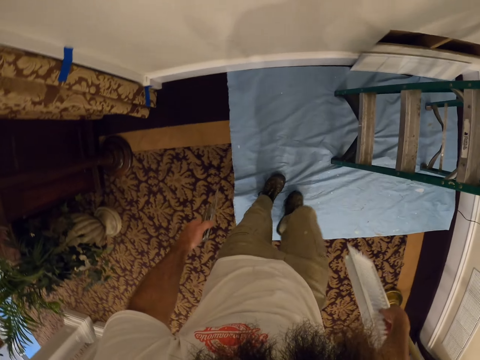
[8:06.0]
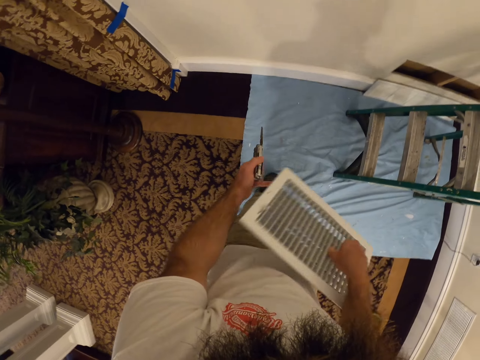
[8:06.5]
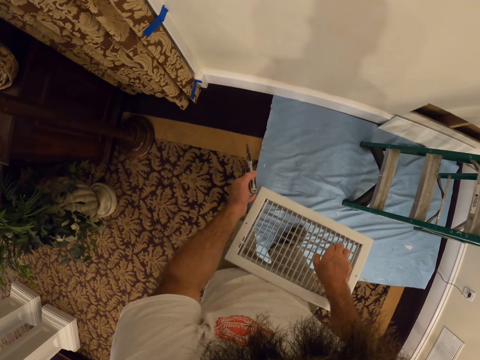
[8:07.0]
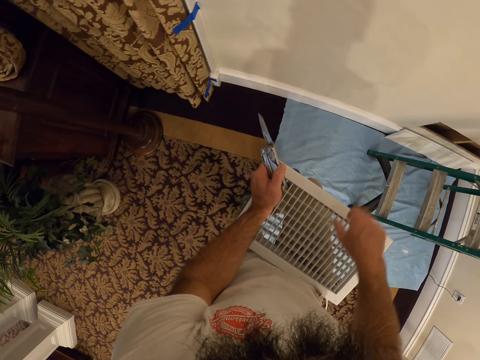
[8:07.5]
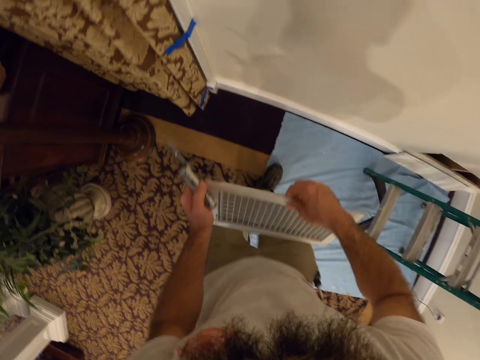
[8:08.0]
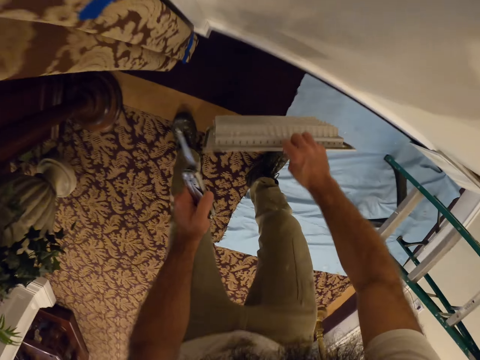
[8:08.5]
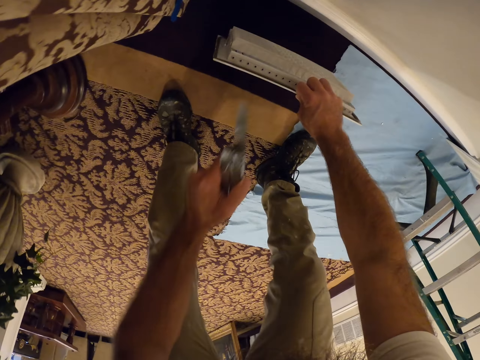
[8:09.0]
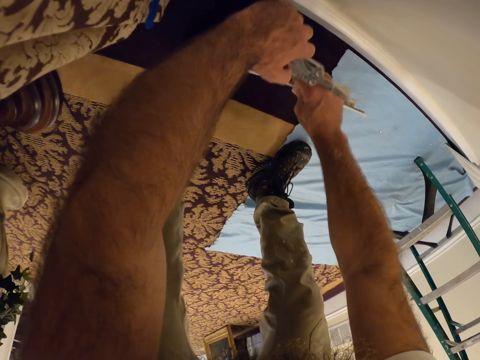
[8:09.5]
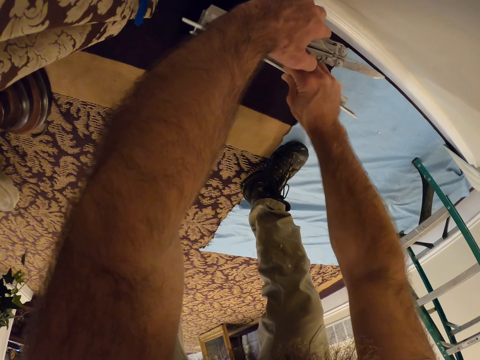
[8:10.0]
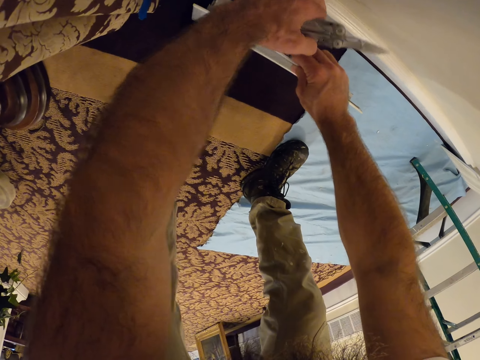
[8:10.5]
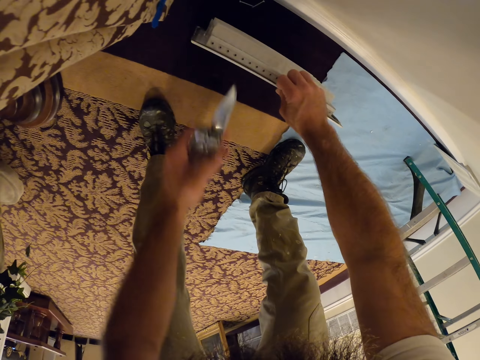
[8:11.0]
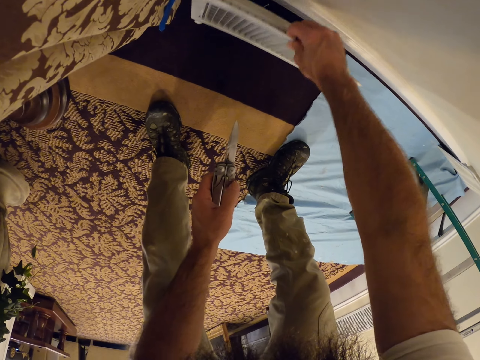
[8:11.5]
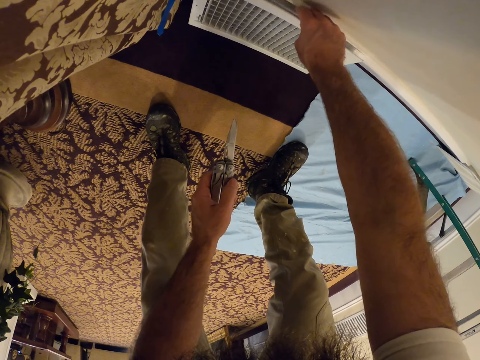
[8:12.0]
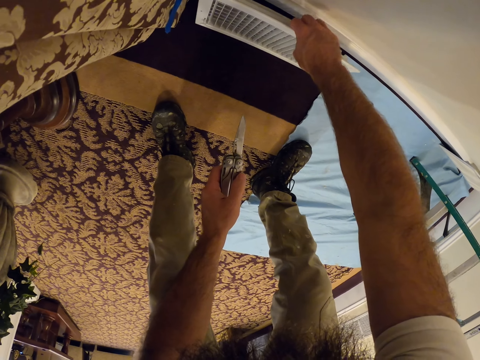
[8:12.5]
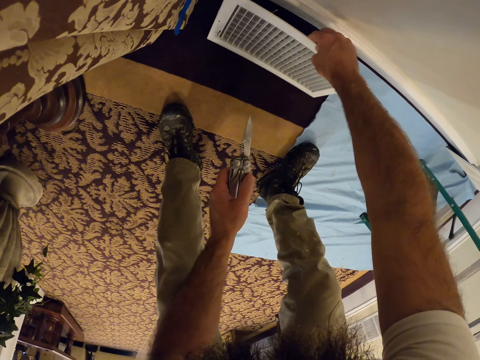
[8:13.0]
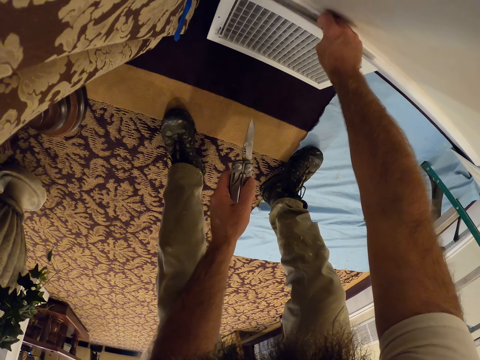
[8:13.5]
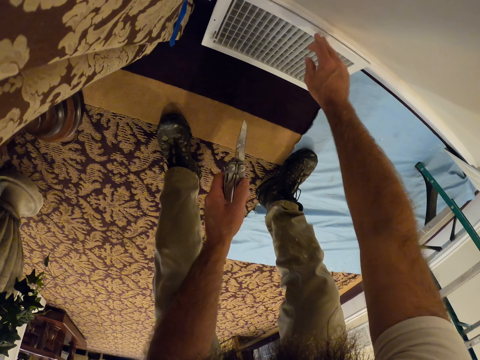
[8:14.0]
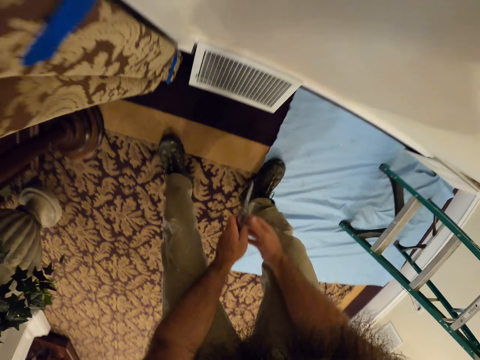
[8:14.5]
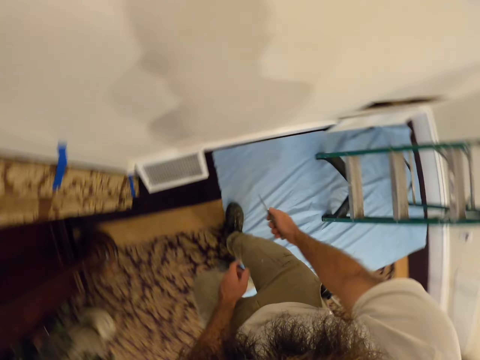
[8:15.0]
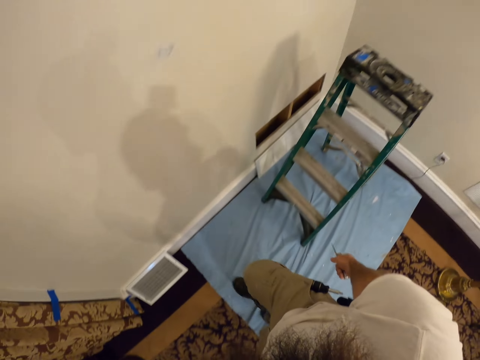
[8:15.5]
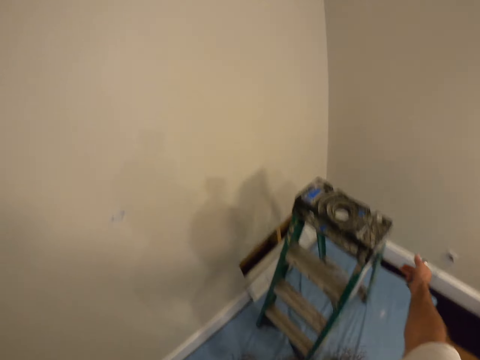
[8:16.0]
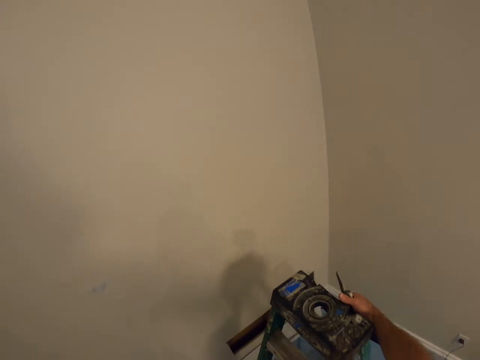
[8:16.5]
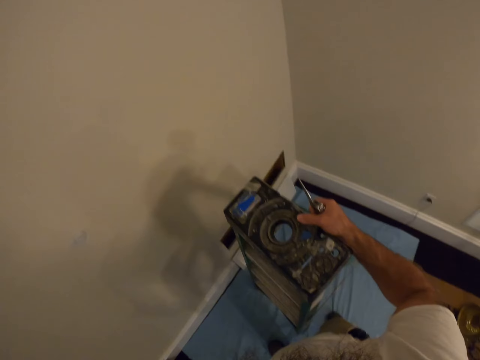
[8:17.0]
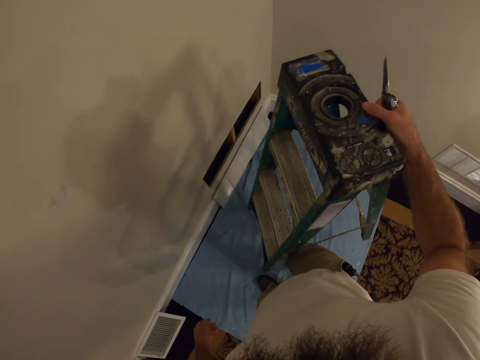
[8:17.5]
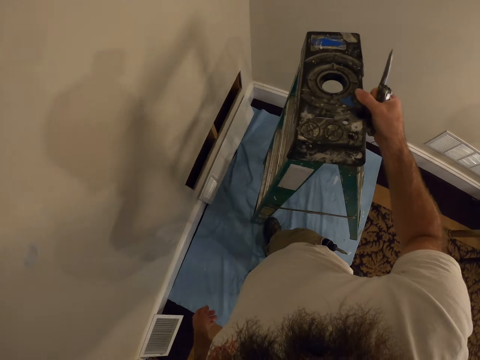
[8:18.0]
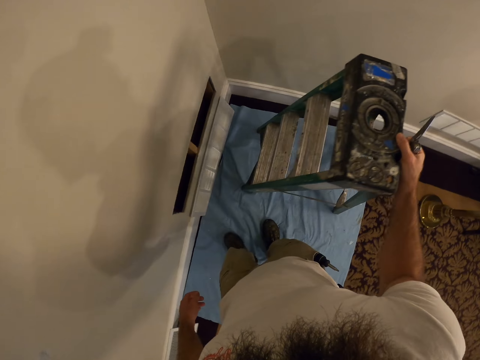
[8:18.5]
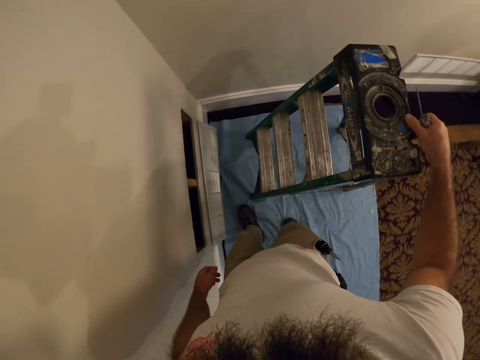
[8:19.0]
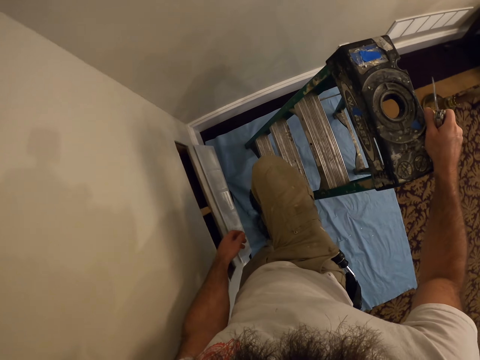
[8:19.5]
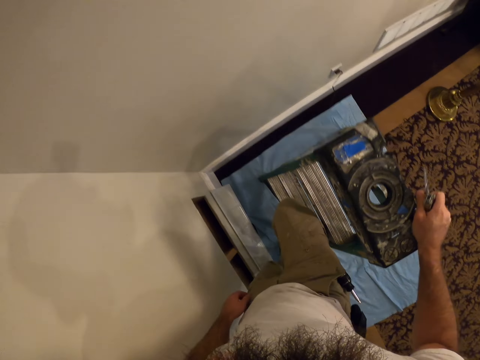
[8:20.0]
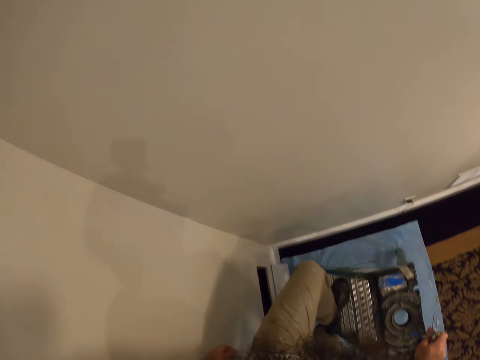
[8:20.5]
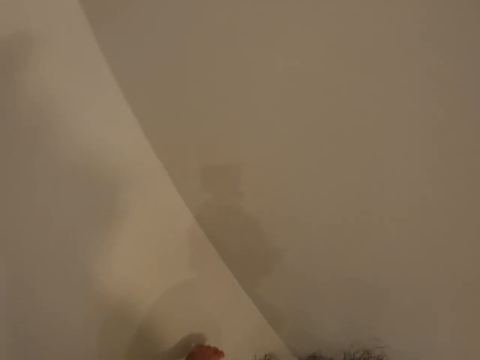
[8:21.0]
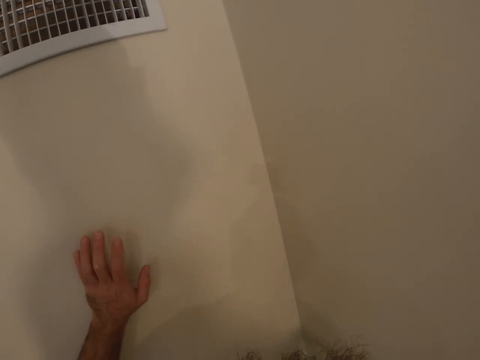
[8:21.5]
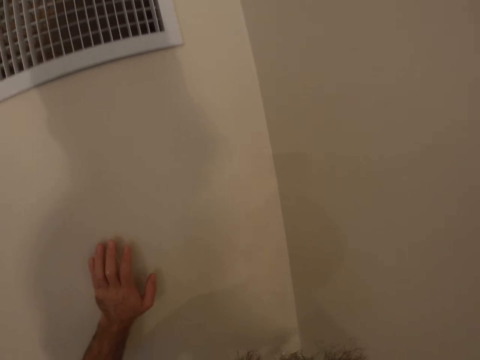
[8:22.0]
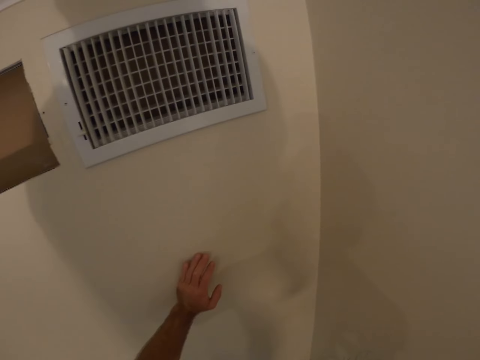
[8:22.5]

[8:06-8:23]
The camera wearer holds a ventilated soffit board. He places the air duct cover by the wall with his right hand. He moves an aluminum ladder. He turns the ladder on the floor with his right hand. He climbs the ladder with his right hand and both legs.

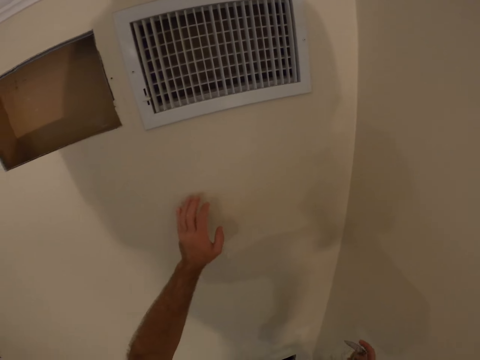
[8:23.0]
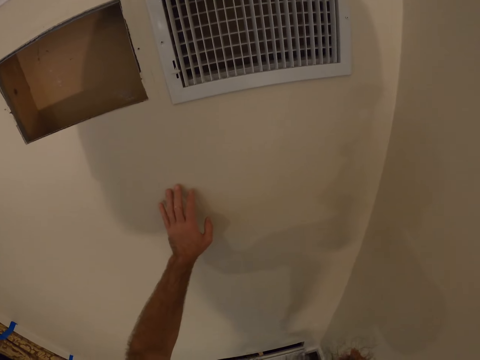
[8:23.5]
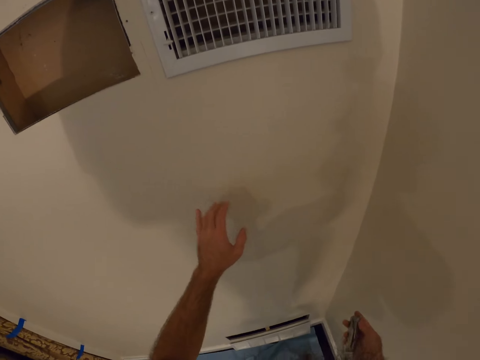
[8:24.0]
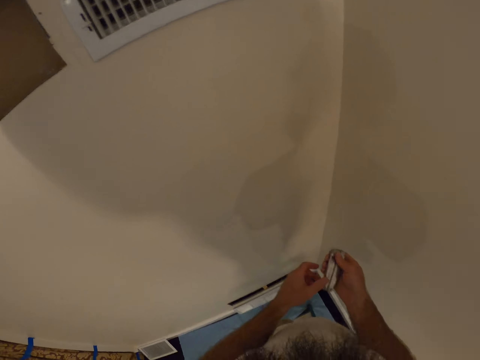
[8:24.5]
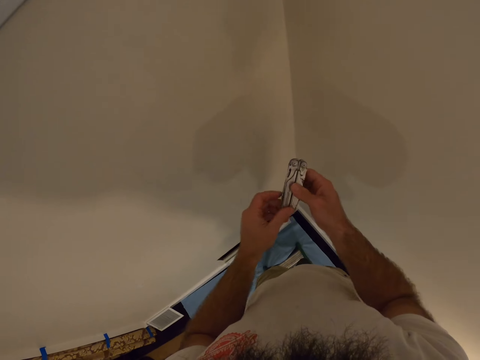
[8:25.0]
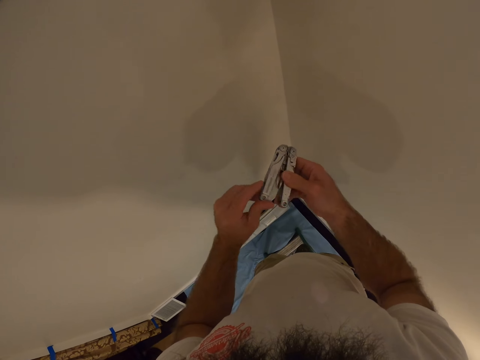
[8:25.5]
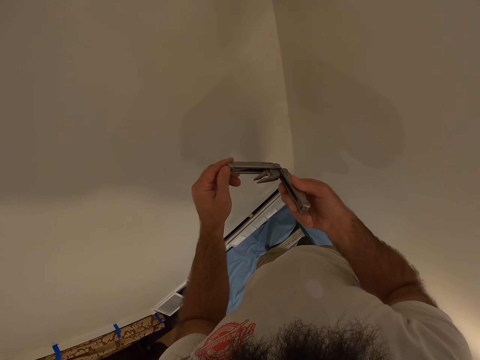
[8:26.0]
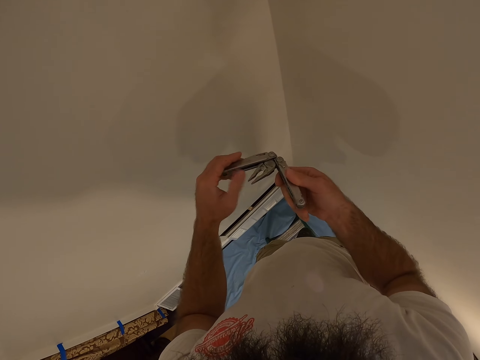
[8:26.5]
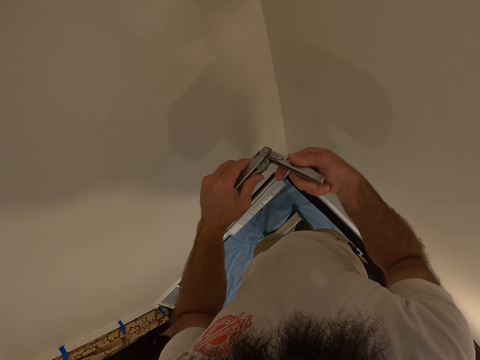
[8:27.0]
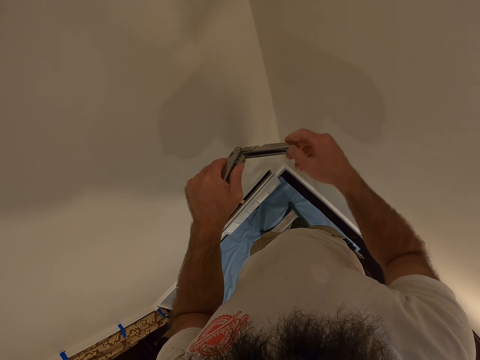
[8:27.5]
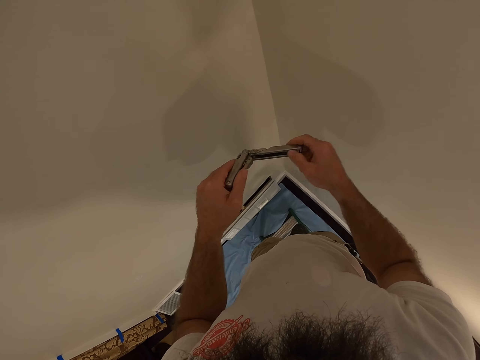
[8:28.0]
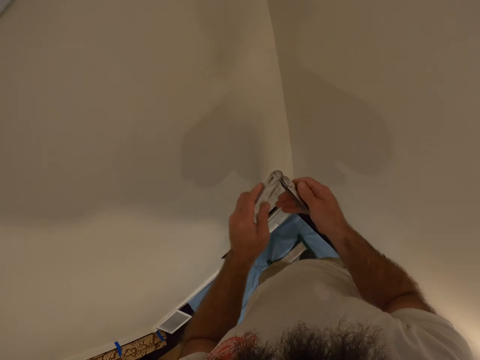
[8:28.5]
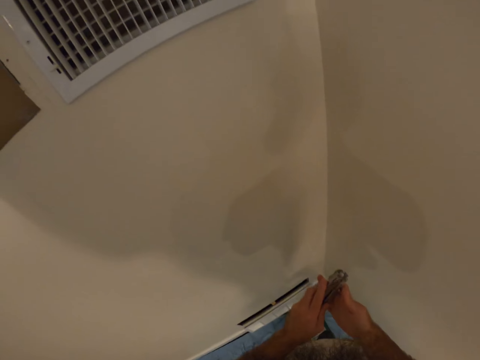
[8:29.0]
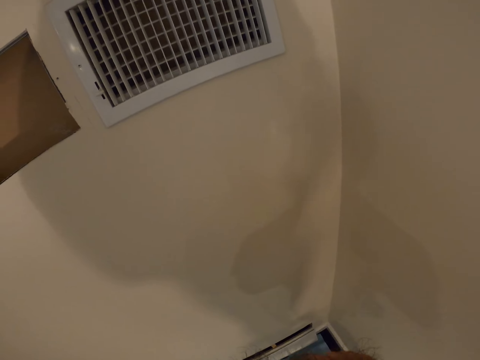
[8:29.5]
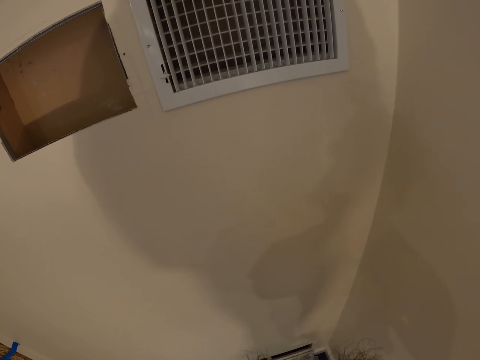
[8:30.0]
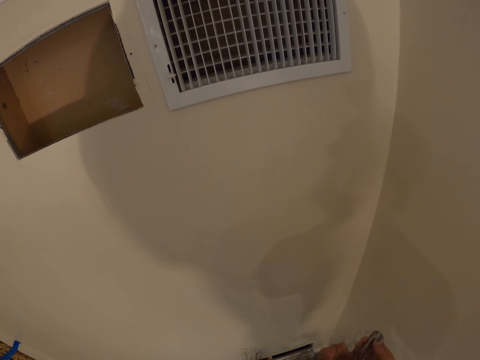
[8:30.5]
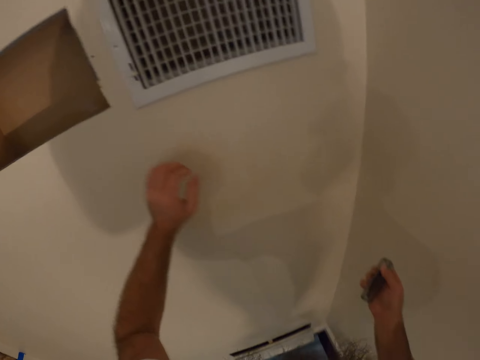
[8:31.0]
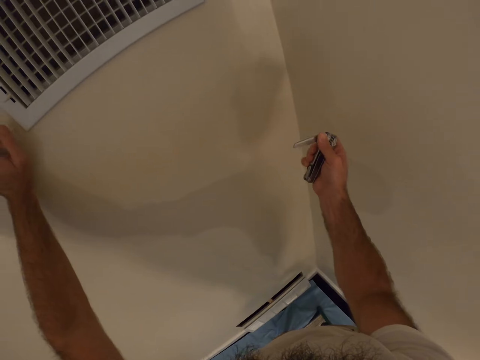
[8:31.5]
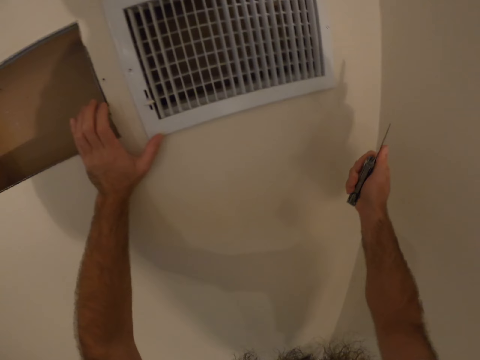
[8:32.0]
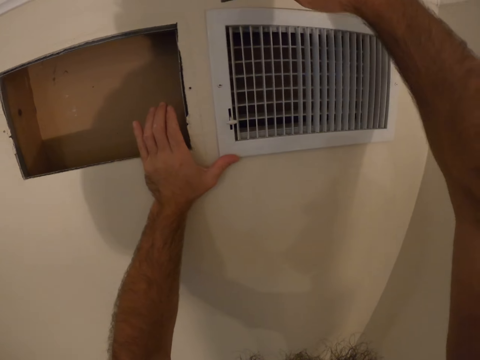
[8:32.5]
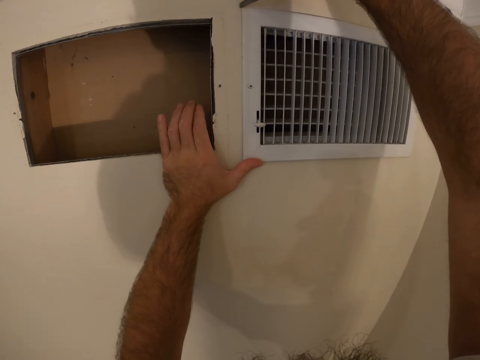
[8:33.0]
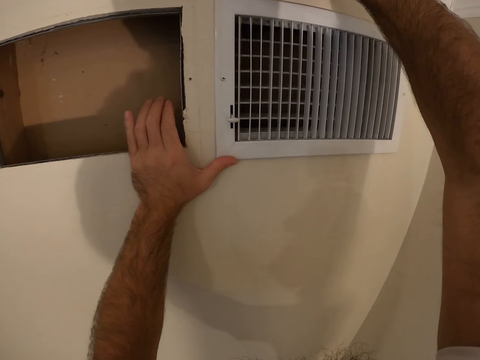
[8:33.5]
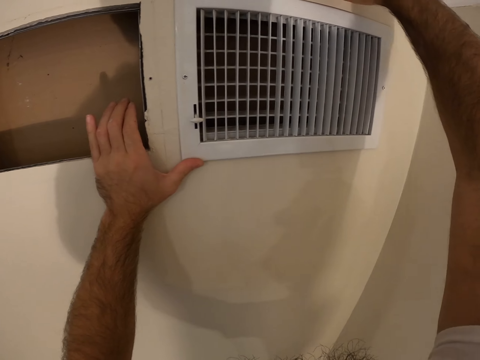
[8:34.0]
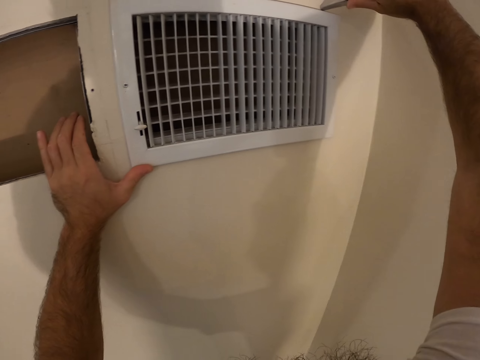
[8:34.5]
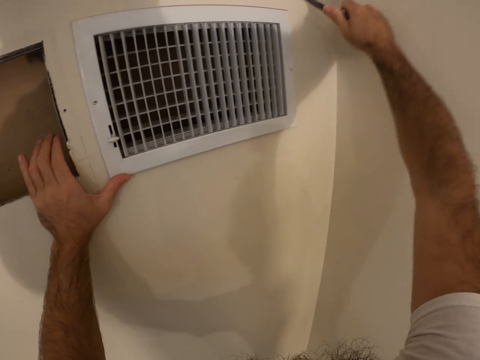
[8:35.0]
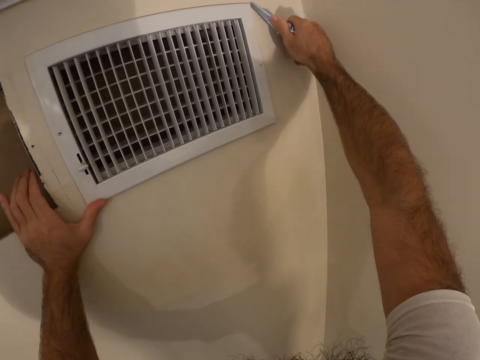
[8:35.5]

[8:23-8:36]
The camera wearer opens the opening knife with both hands. He folds a pocket knife. He opens the opening knife with his right hand. He removes a ventilated soffit board with a knife. He runs the opening knife through the edge of an air duct cover with his right hand.
